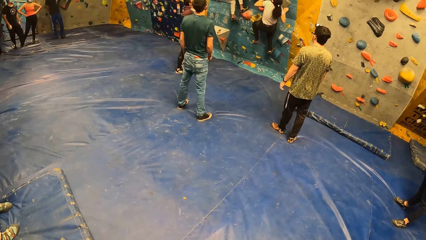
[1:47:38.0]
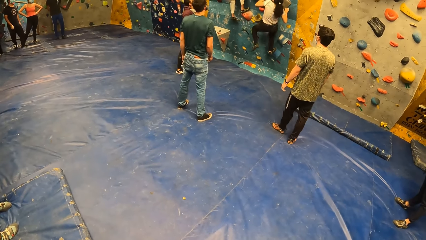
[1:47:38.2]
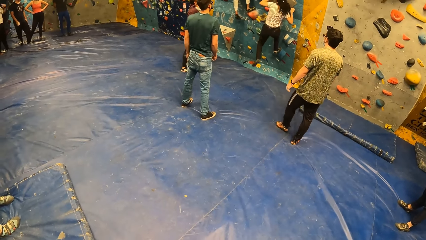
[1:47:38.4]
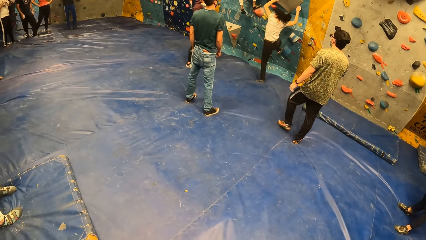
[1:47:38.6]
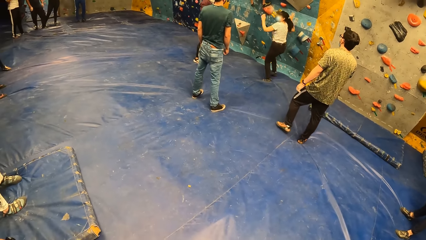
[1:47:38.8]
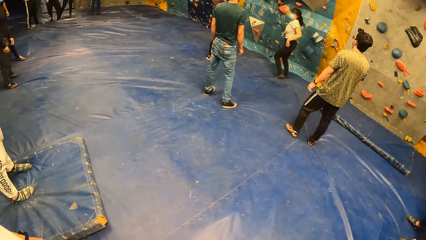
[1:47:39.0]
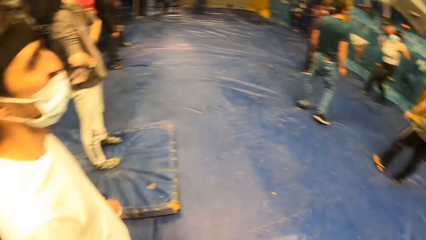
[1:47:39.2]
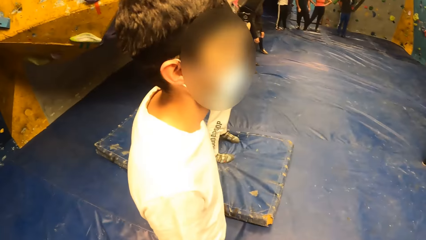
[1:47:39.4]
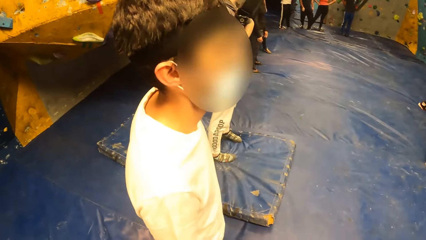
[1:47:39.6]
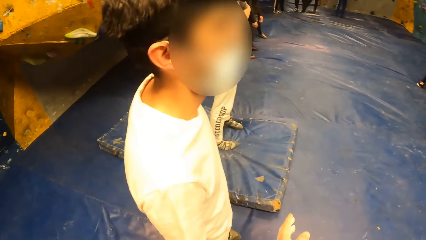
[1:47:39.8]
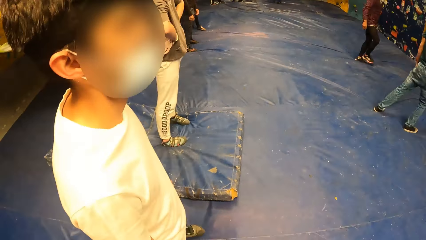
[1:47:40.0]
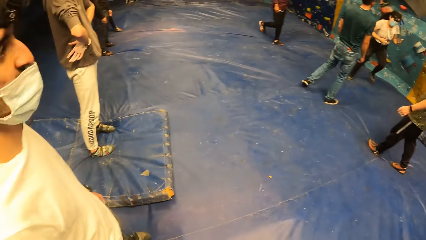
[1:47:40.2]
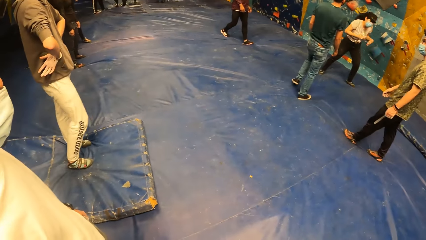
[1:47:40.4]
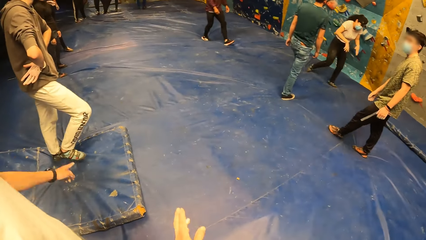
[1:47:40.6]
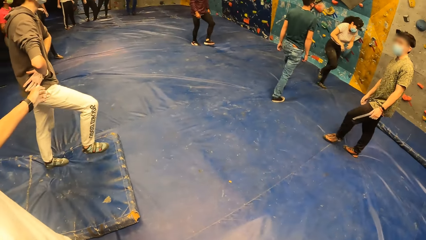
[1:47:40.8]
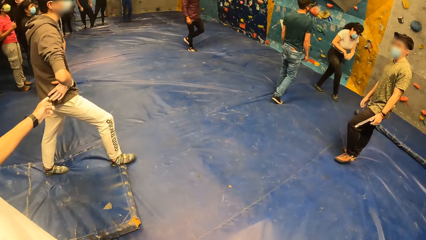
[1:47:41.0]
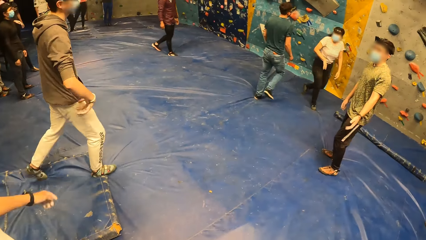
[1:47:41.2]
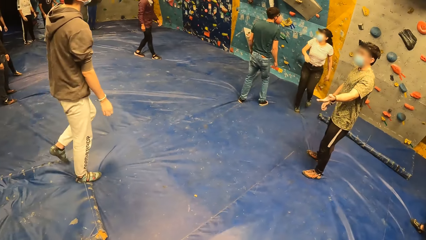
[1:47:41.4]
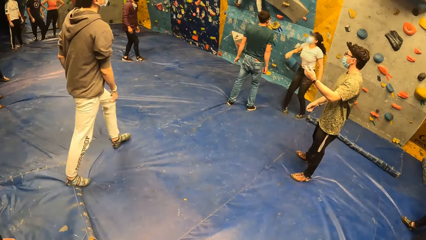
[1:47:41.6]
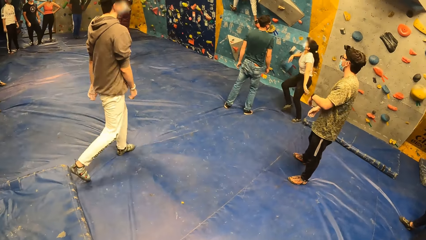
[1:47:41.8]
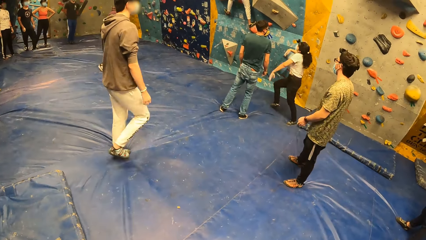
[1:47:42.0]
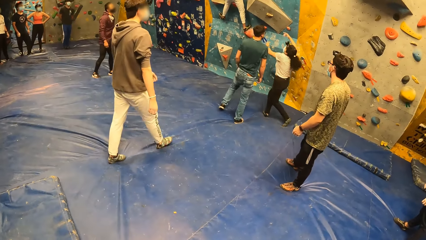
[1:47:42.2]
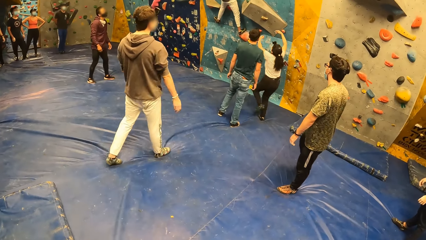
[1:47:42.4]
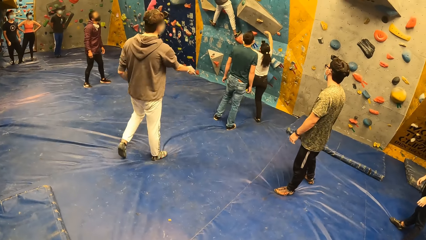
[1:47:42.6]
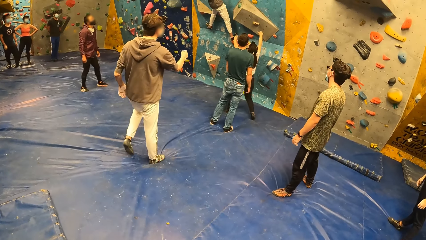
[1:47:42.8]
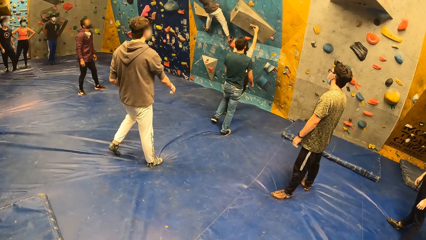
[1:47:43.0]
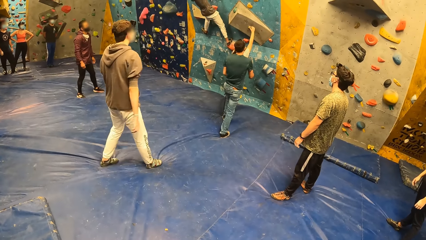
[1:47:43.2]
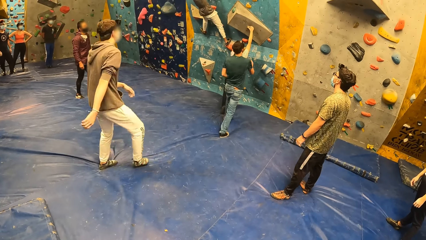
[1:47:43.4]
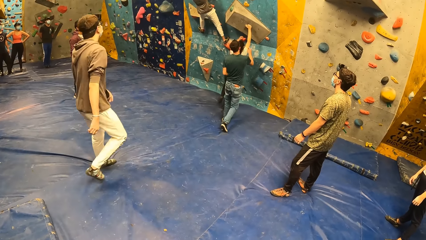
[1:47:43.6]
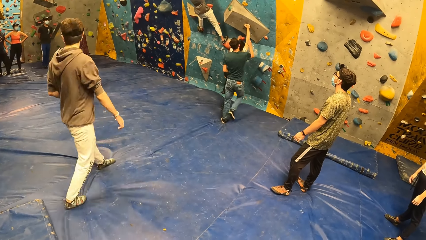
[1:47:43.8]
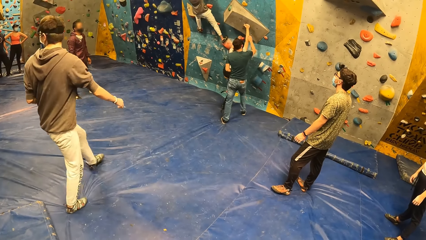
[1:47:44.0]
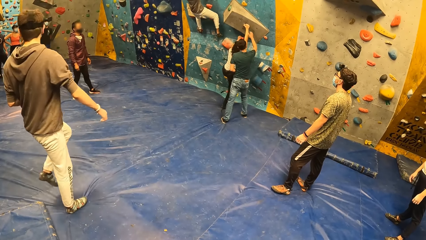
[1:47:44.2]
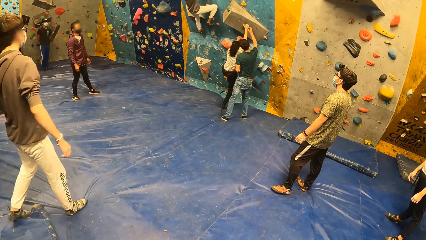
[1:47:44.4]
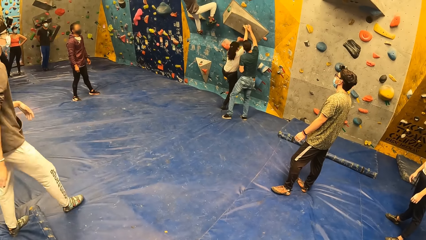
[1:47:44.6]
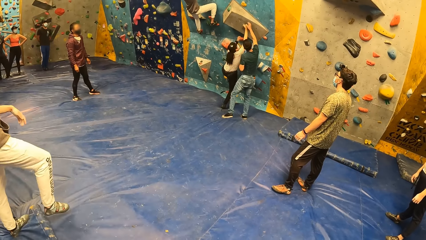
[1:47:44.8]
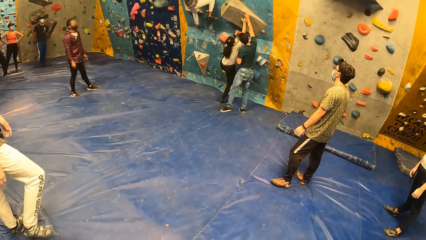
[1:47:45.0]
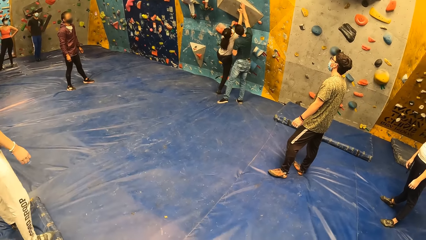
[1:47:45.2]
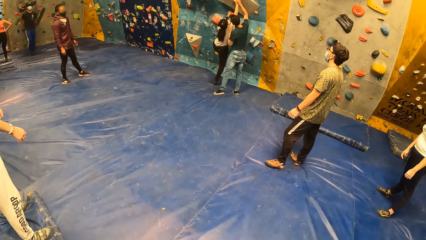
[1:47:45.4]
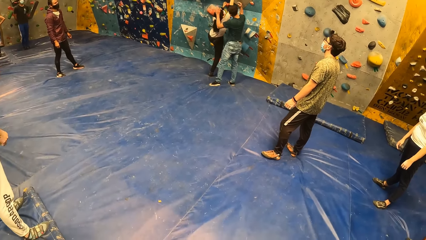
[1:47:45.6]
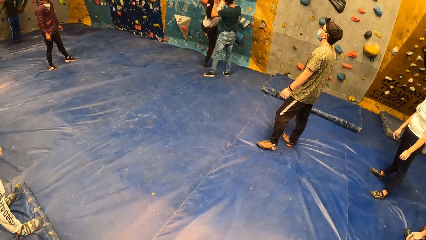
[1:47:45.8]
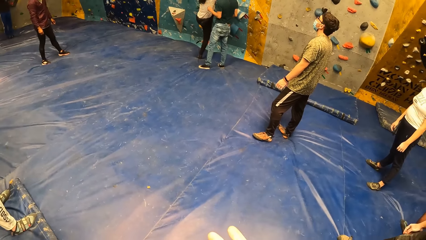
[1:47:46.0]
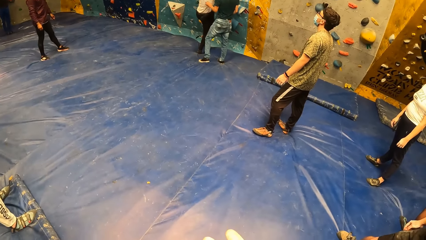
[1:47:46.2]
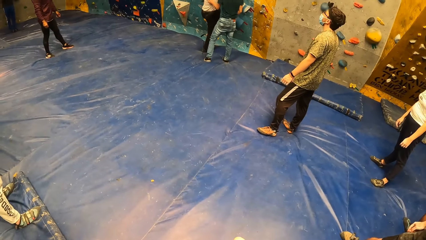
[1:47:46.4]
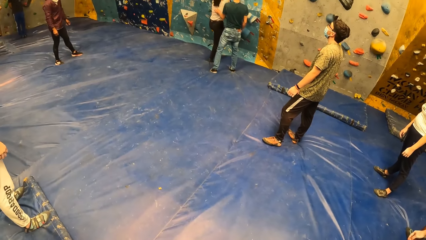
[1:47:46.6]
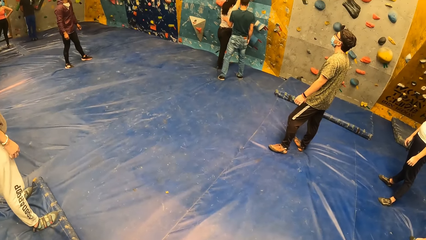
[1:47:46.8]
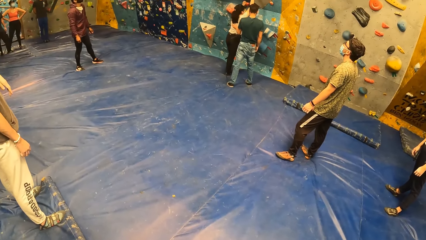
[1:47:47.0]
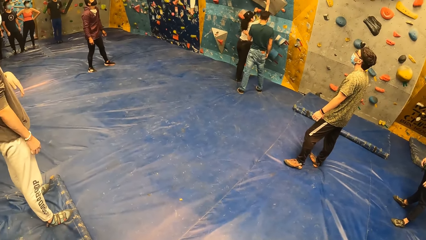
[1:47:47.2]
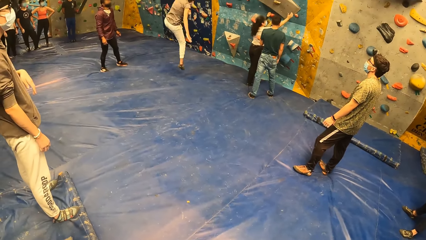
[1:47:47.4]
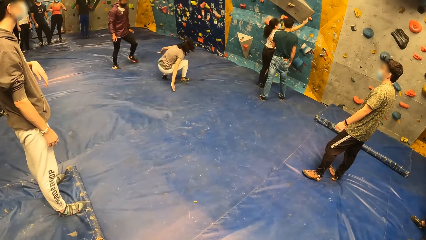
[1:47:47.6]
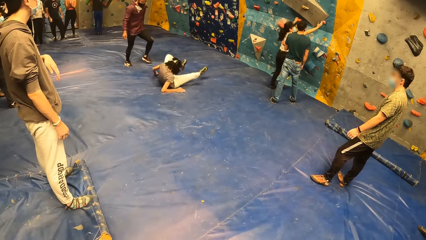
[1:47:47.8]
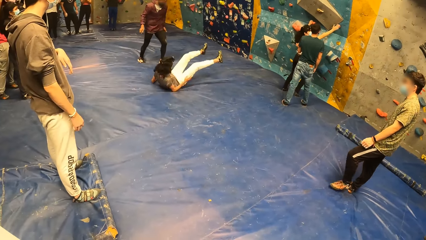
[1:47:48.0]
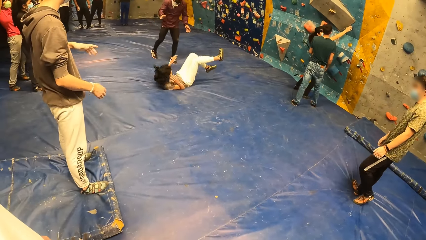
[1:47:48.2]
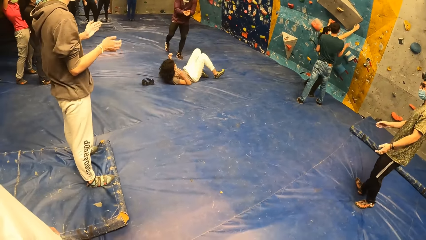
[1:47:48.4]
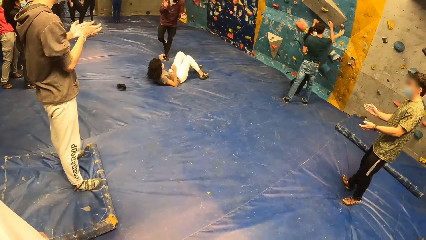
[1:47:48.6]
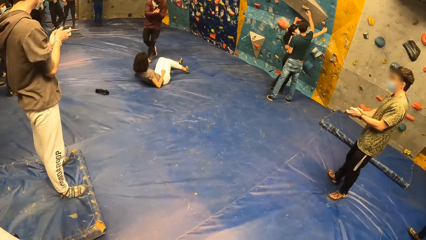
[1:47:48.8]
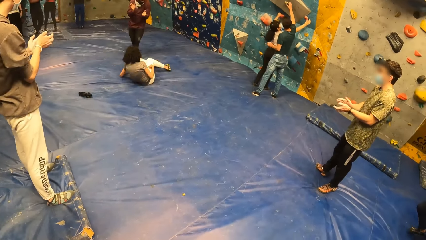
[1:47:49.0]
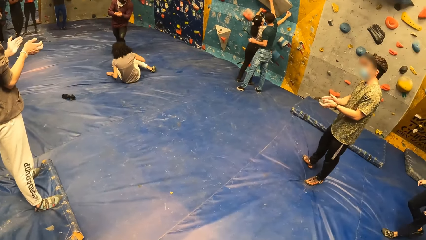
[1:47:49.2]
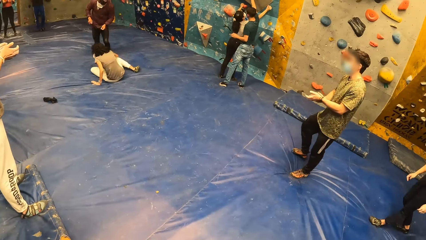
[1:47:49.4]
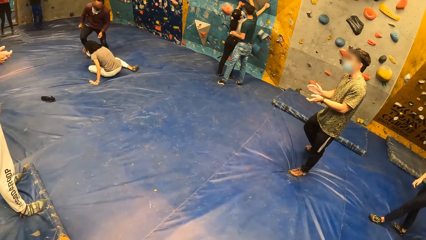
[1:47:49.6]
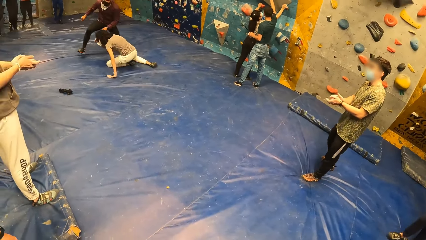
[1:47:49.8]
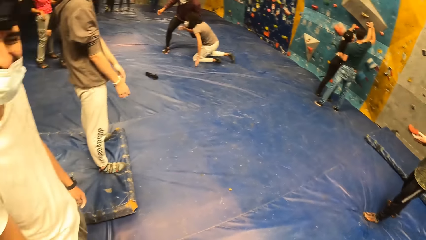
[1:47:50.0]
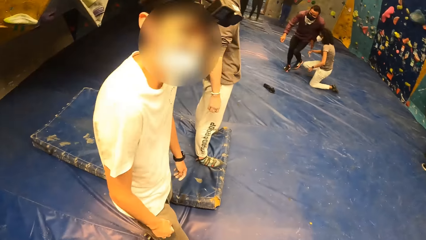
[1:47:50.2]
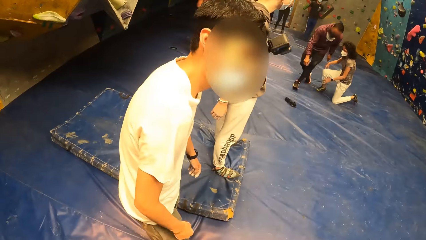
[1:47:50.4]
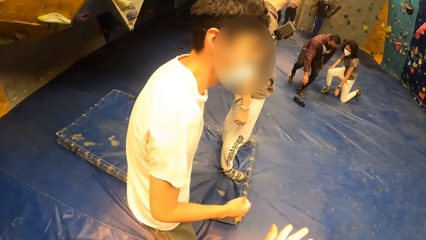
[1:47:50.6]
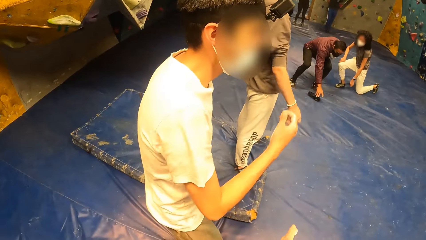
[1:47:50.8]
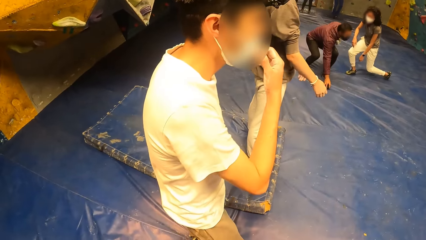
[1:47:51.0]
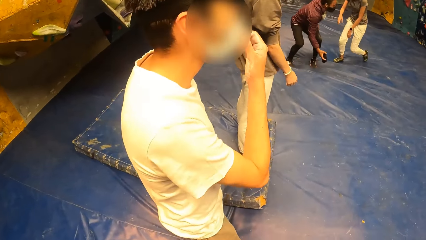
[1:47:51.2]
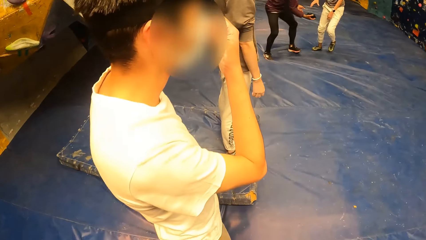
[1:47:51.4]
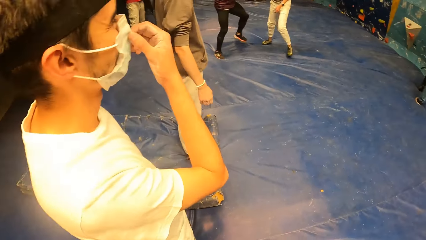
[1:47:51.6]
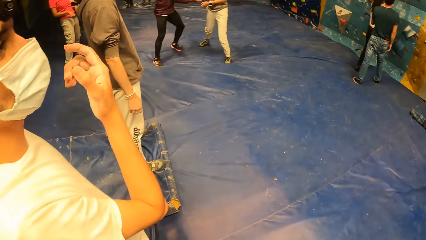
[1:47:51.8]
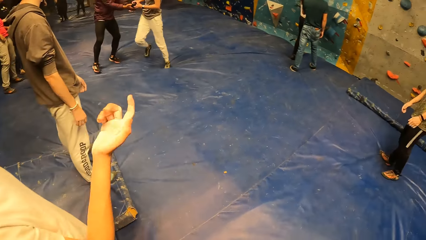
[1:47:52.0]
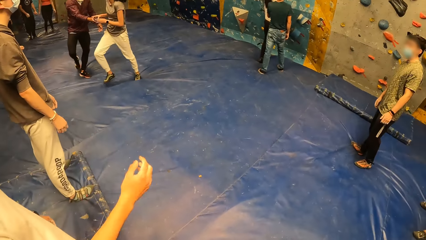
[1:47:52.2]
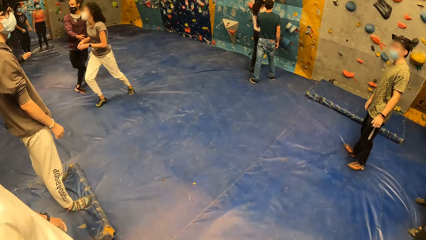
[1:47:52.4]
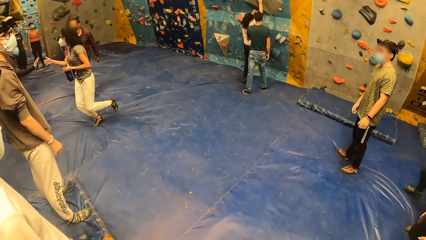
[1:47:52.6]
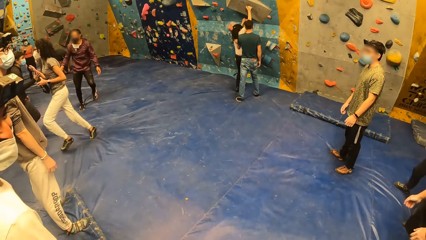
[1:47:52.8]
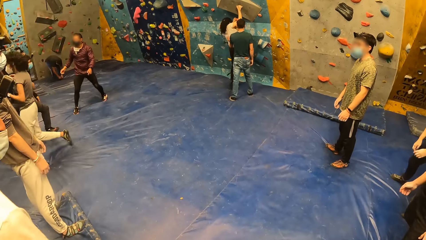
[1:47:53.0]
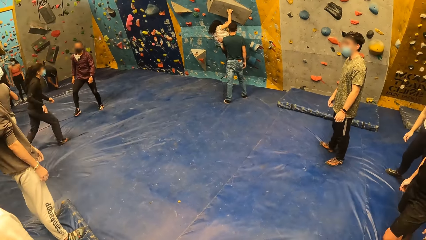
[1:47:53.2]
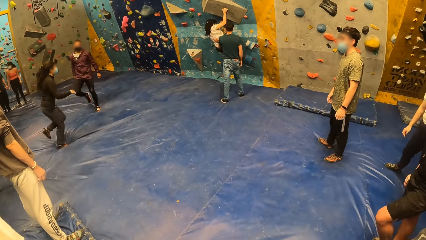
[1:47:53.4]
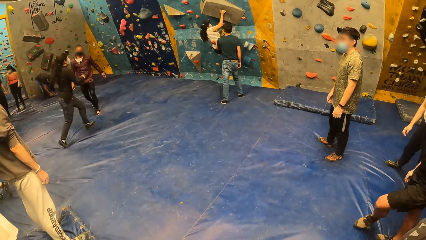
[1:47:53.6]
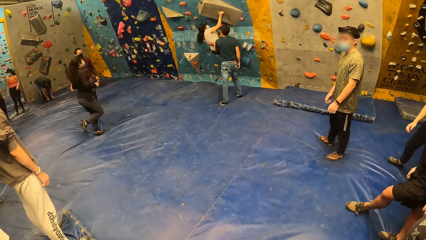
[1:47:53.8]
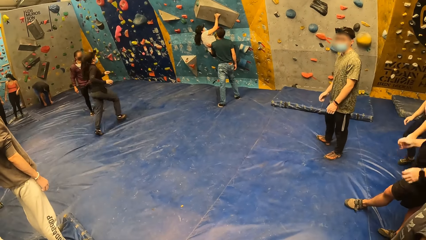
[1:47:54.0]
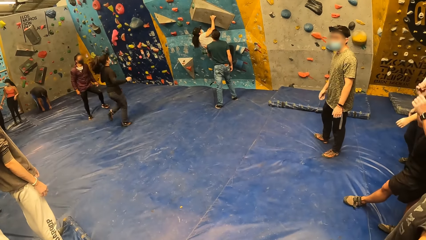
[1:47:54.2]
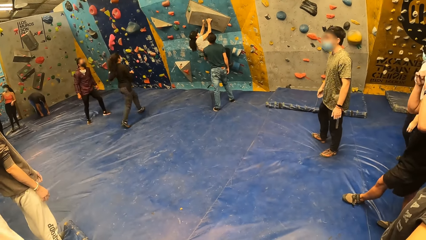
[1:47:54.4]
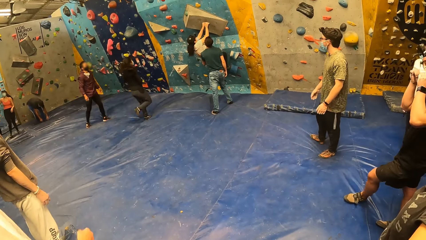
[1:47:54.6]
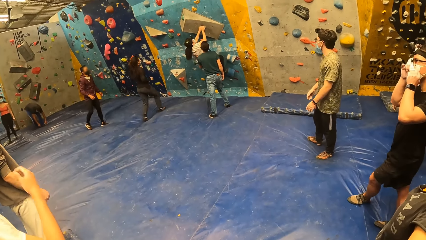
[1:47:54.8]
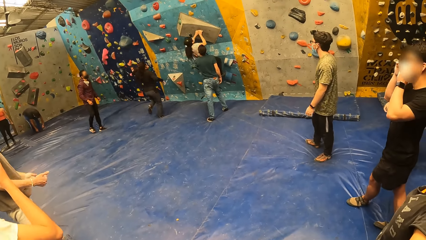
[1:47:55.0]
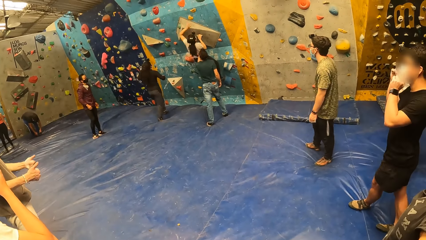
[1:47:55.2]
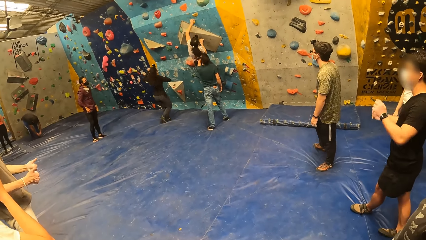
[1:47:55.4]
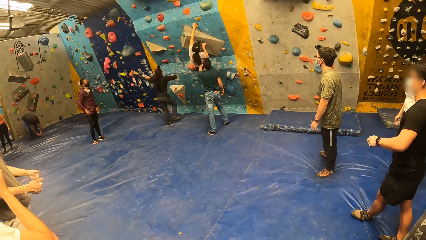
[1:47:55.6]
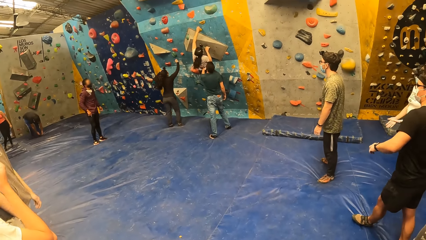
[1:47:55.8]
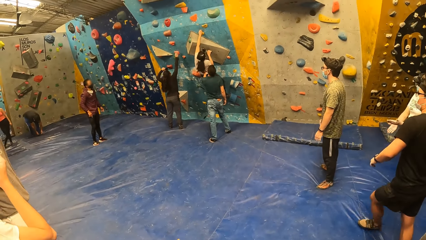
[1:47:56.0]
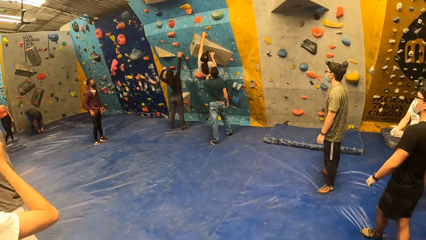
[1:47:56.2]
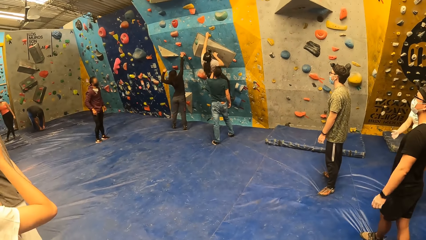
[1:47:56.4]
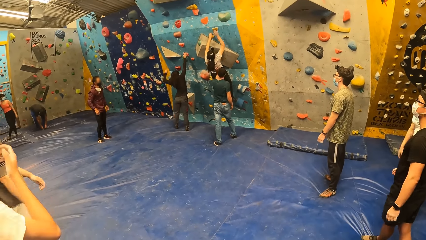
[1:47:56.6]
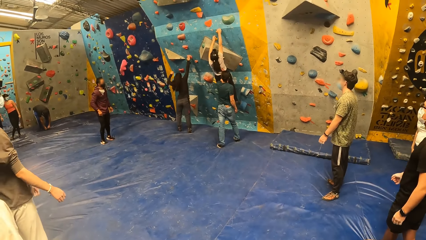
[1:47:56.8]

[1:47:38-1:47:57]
A woman drops from the wall. A man walks around. The woman climbs the wall. The camera wearer stares at the people's activities. Another man converses with the first woman. Another woman drops from the wall. Another man claps the hands. The first man claps the hands. The camera wearer looks at another man. Another man picks up the camera and passes the camera to the second woman. Another man touches the mask. Another woman runs around. The camera wearer stares at the people's activities.
